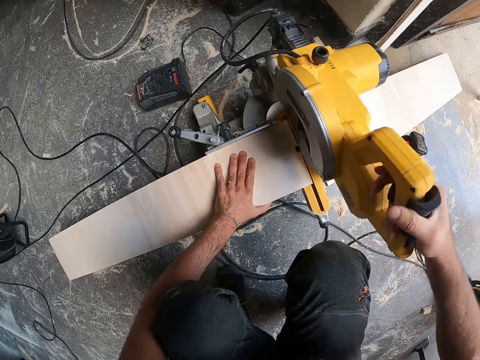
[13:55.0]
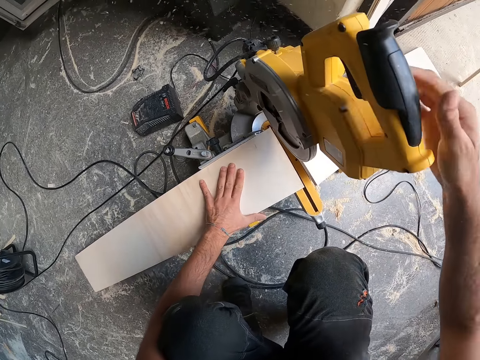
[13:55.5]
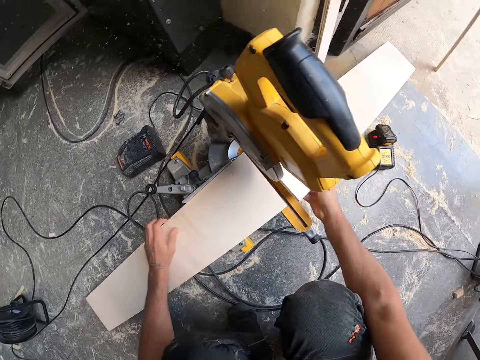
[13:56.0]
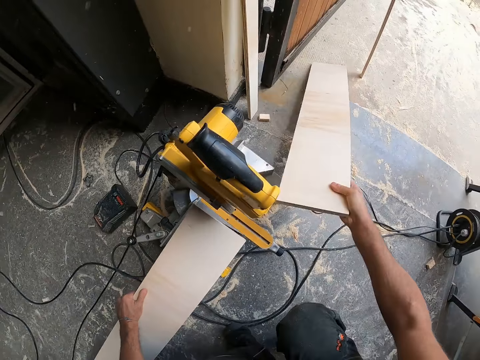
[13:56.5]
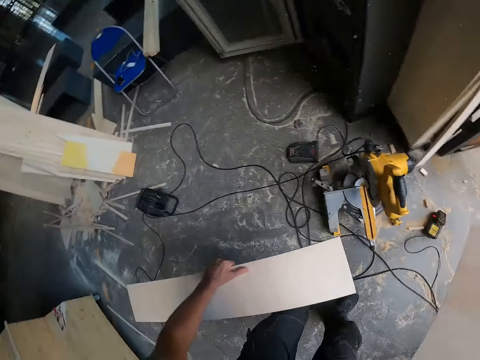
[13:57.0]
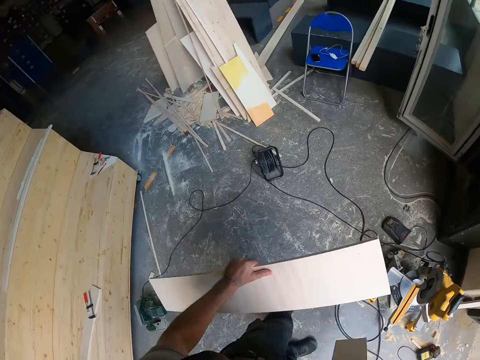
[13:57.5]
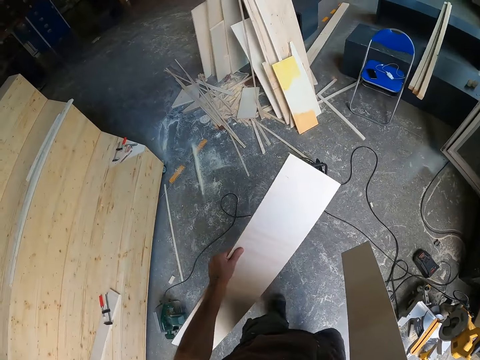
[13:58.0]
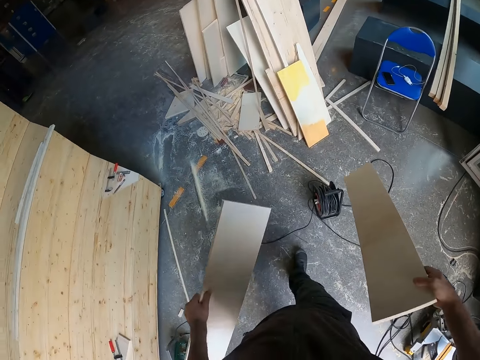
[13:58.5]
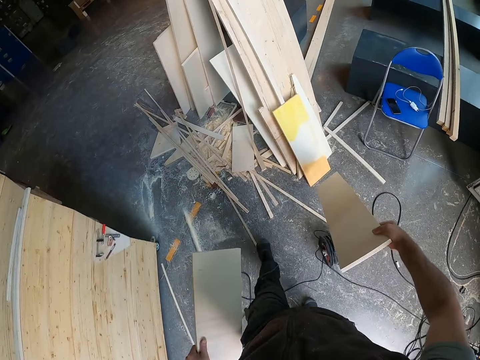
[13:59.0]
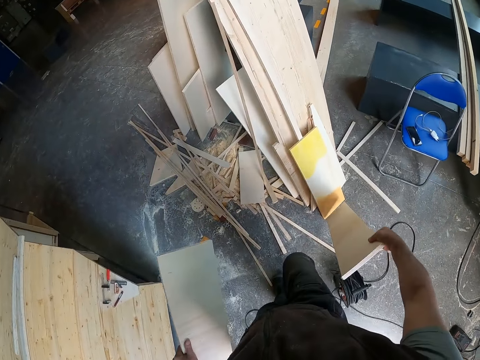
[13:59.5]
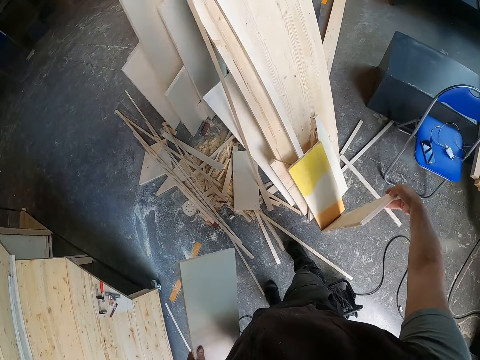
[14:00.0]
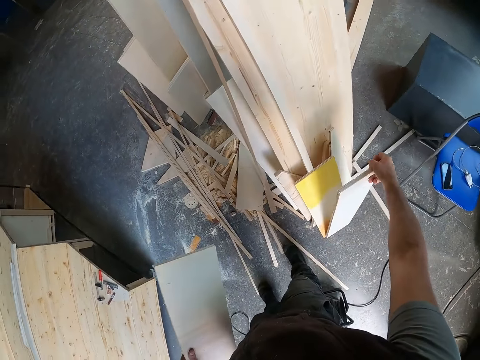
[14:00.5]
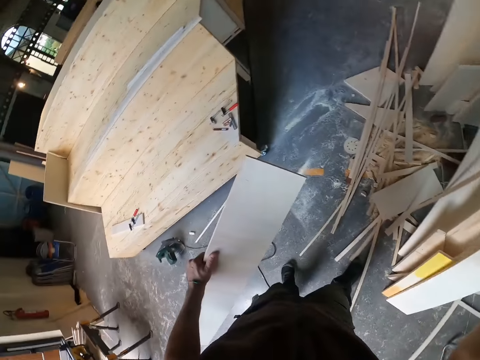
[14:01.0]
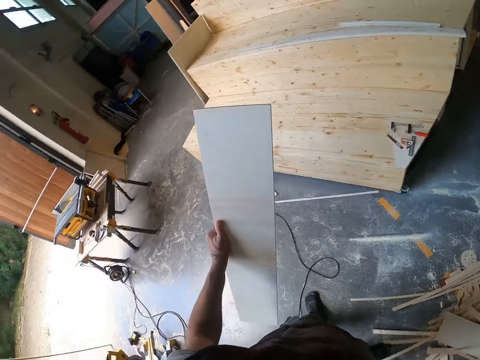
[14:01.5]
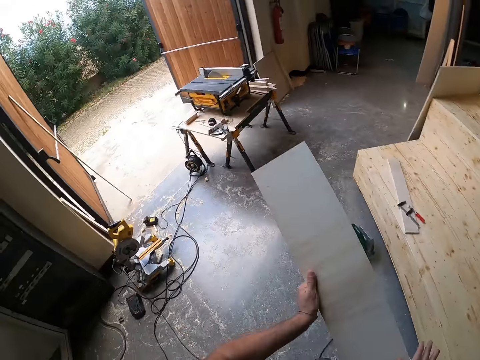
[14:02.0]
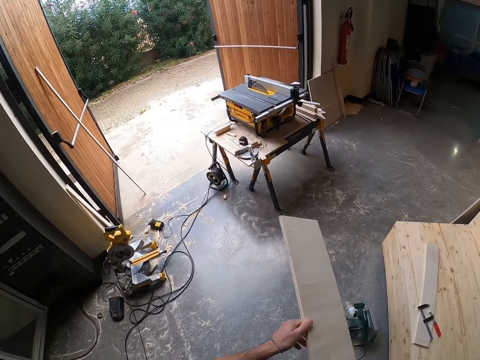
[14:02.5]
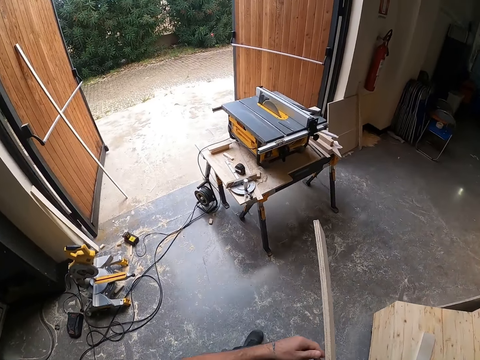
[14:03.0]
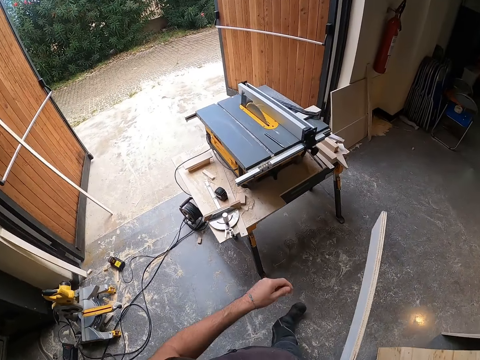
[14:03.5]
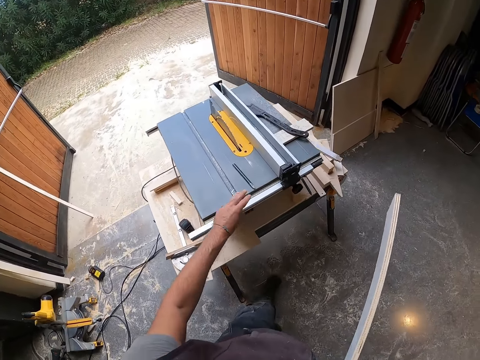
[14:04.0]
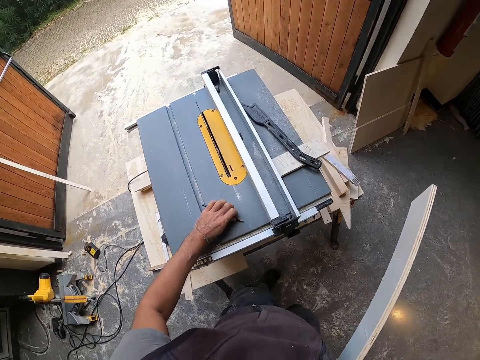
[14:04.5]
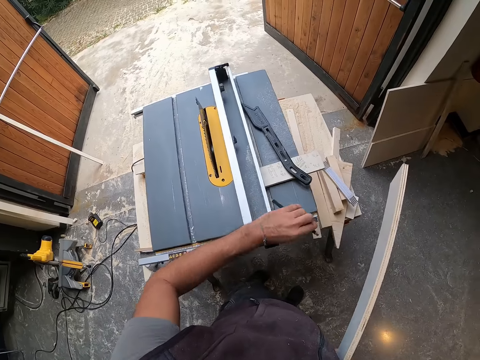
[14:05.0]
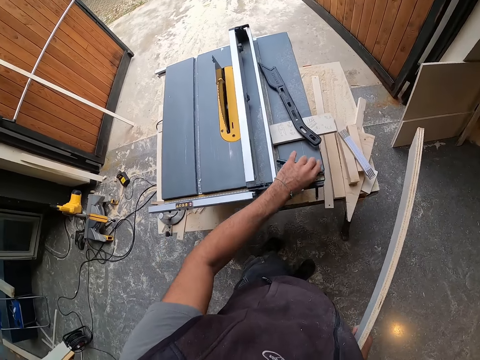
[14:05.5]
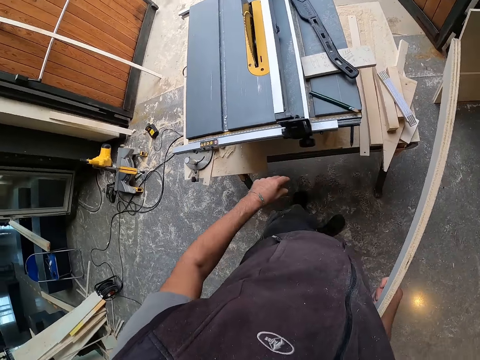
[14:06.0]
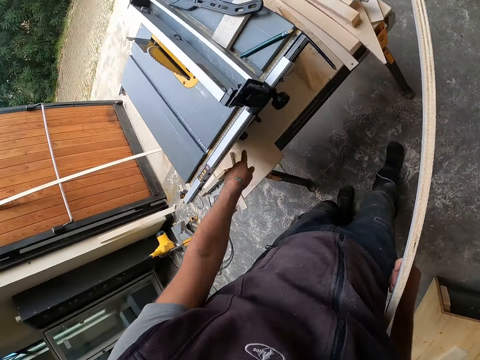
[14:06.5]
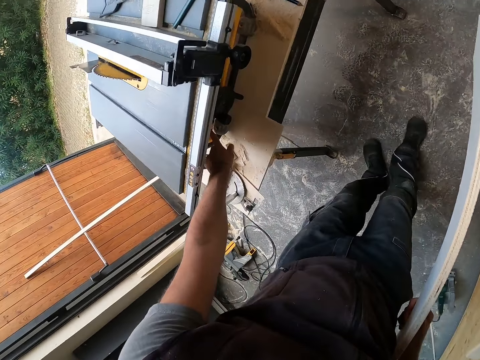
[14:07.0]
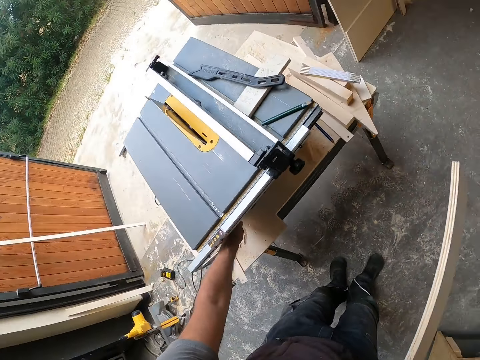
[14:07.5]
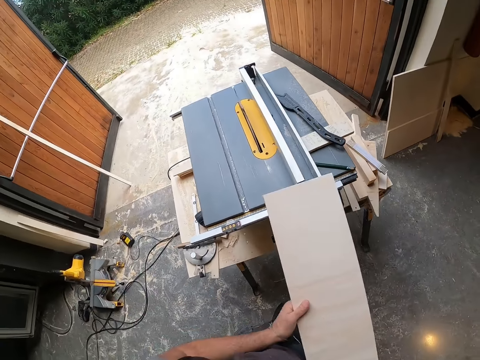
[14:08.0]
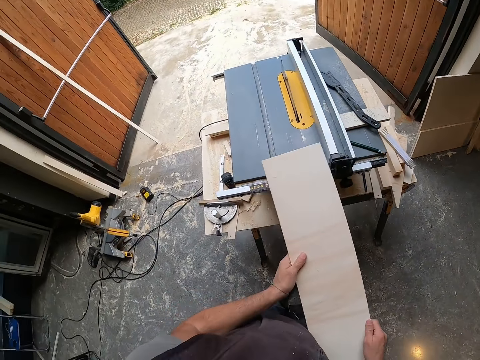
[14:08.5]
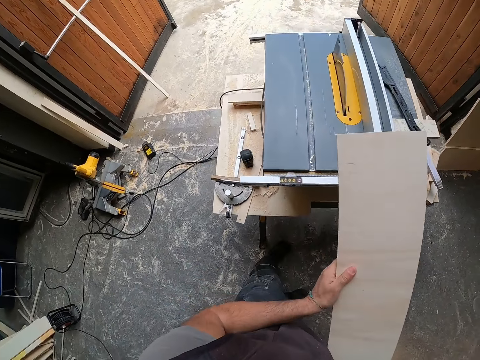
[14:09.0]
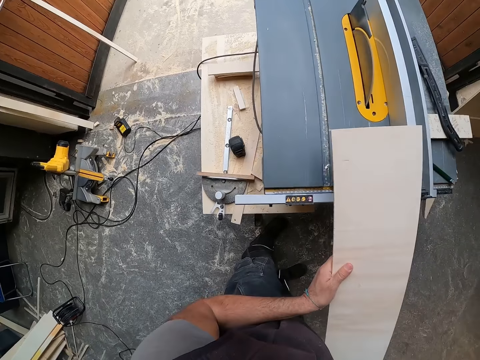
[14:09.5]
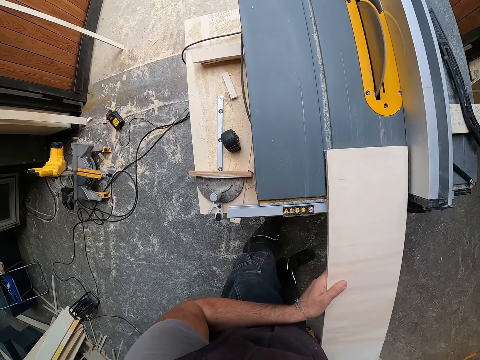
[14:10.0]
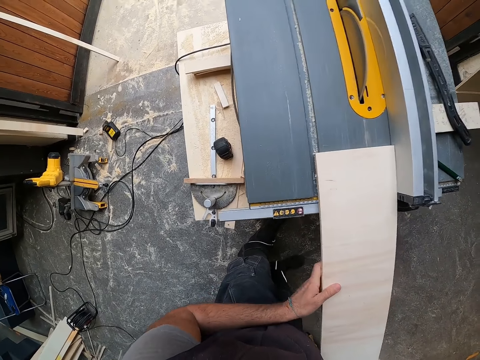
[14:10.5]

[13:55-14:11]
The camera wearer raises the miter saw in his right hand. He lifts a half of the plank on the jig saw with his right hand. He lifts a half of the plank with his left hand. He walks in the workshop. He drops the half of the plank in his right hand on the ground. He walks in the workshop. He passes the half of the plank in his left hand to his right hand. He picks the marker on the table saw with his left hand. He drops the marker in his left hand on the table saw. He switches on the table saw with his left hand. He adjusts the table saw. He holds the plank with both hands. He aligns the wood on the table saw.

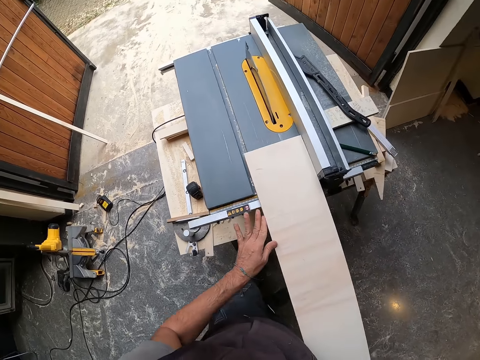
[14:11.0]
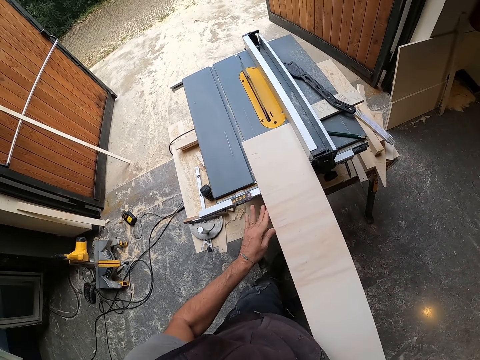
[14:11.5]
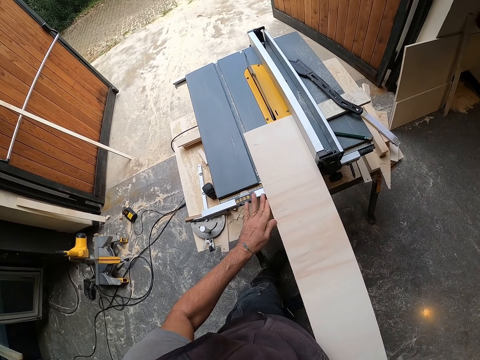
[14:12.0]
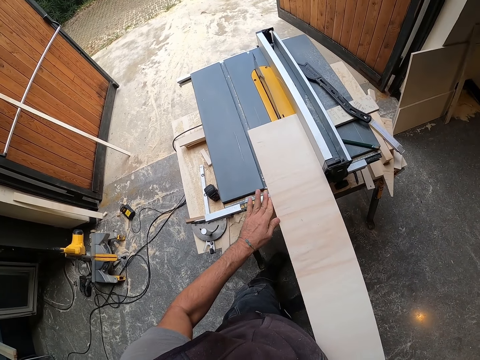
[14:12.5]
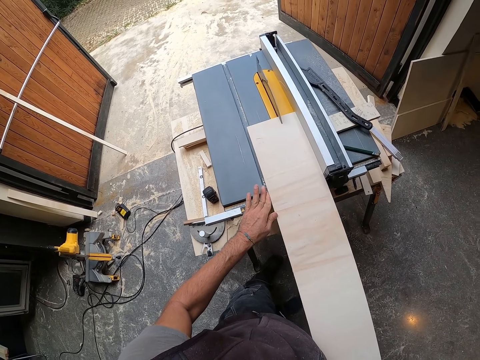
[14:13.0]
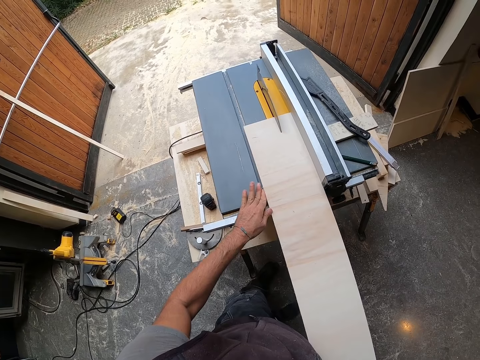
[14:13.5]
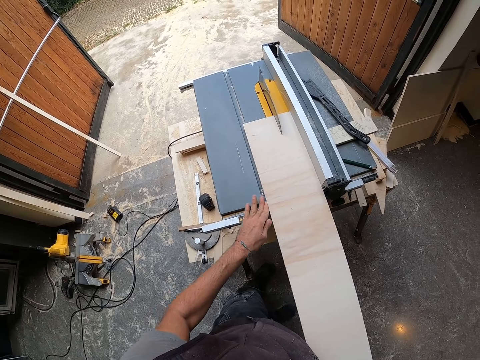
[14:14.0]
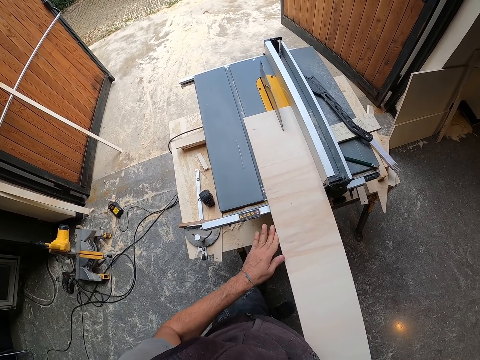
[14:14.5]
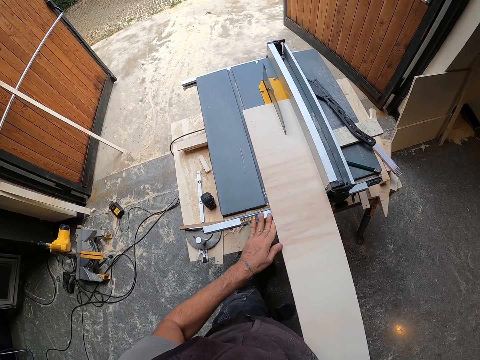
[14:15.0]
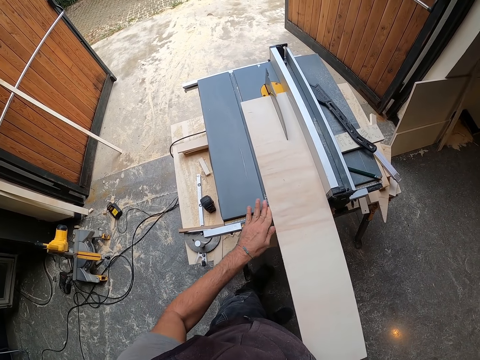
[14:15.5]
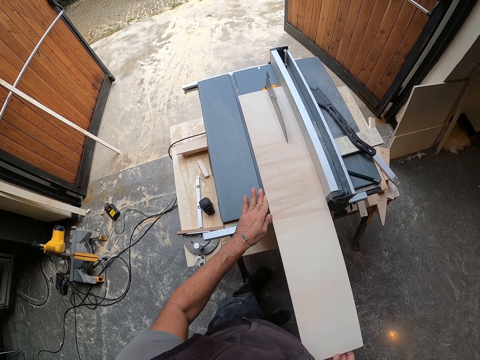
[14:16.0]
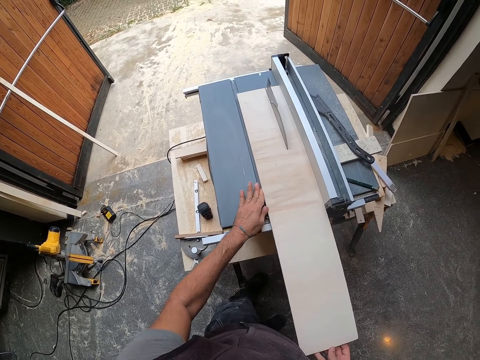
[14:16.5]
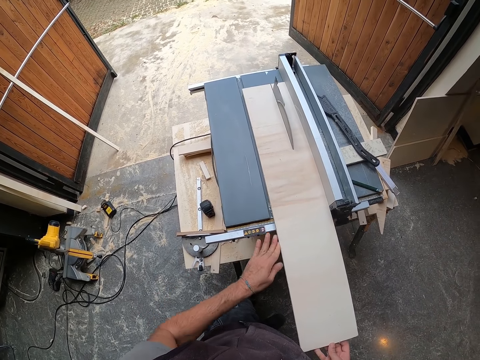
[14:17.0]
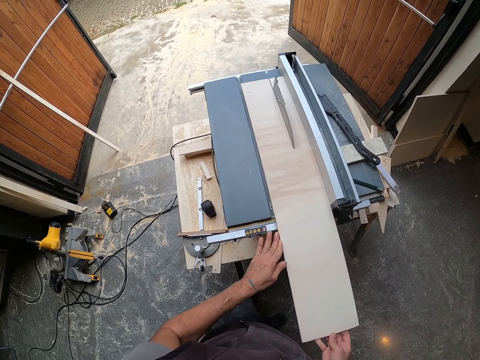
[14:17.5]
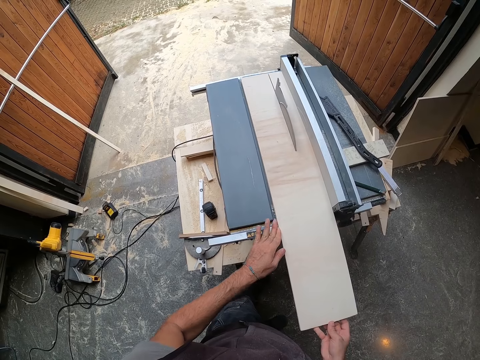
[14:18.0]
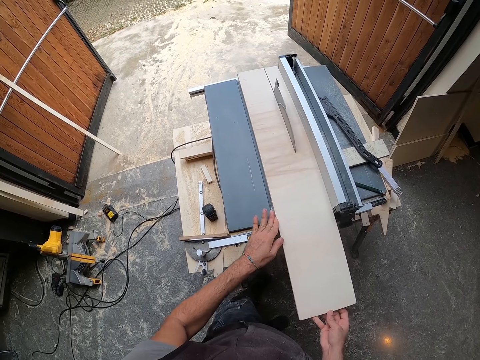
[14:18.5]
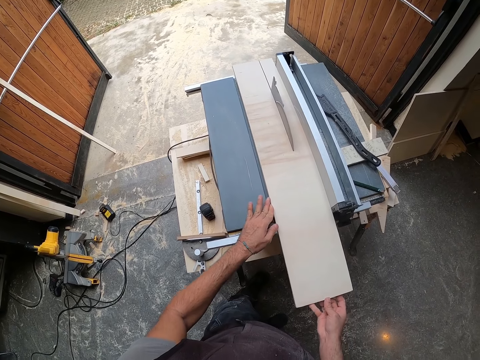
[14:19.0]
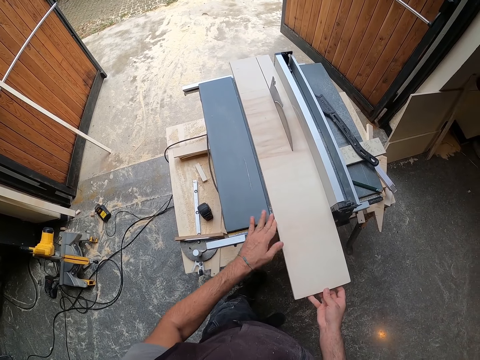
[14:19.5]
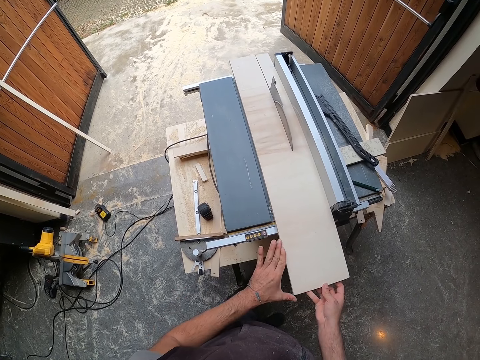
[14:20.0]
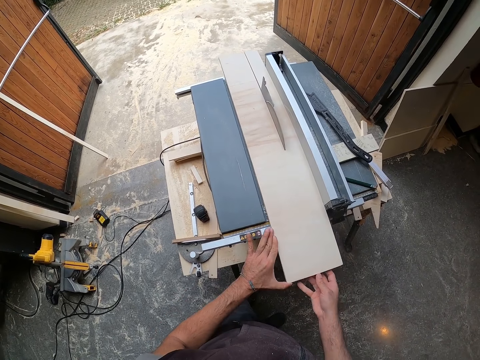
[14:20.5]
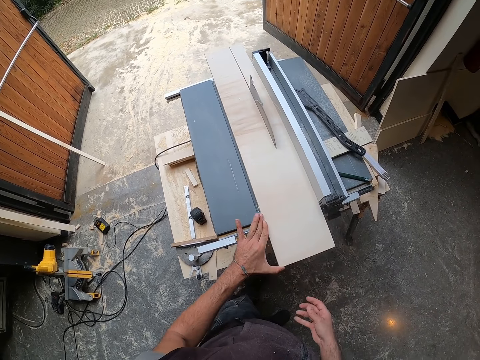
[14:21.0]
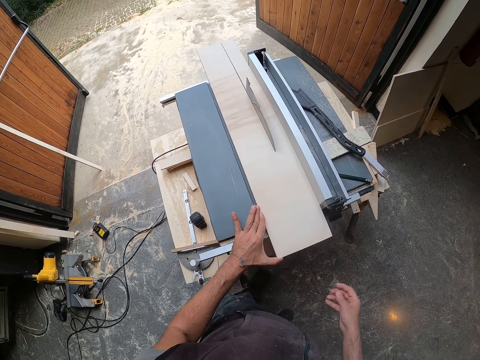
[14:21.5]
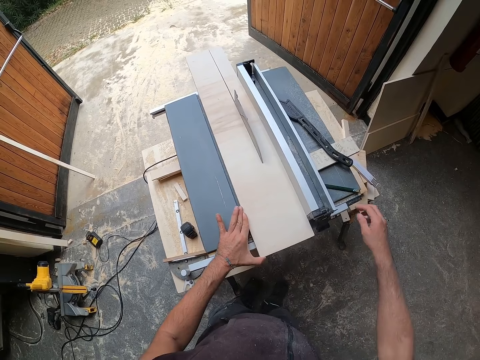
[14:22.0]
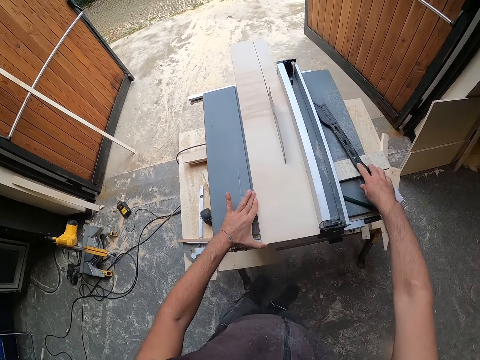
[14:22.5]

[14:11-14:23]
The camera wearer cuts the plank in his hands with the table saw.
